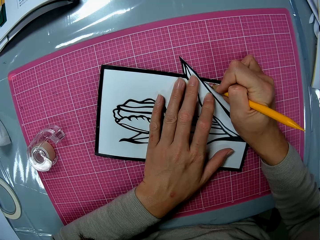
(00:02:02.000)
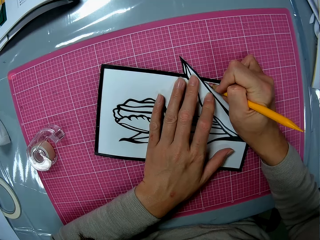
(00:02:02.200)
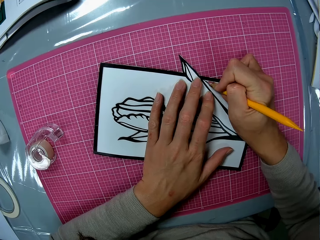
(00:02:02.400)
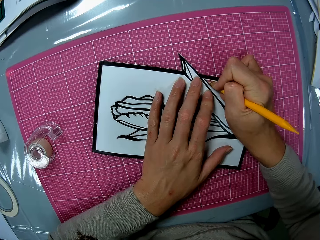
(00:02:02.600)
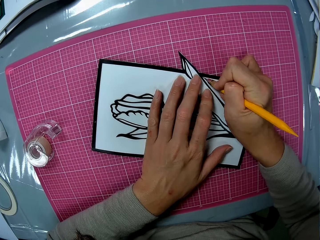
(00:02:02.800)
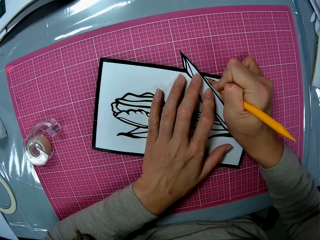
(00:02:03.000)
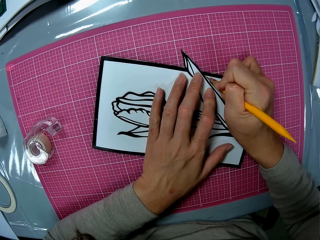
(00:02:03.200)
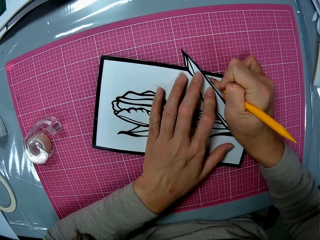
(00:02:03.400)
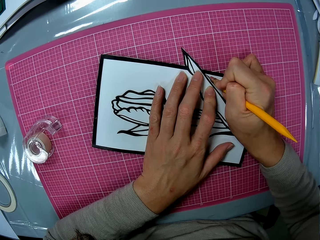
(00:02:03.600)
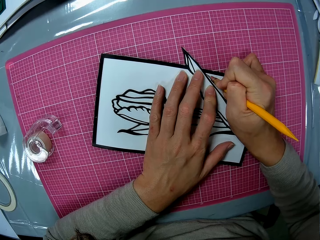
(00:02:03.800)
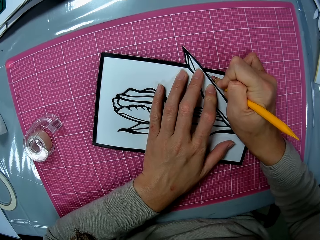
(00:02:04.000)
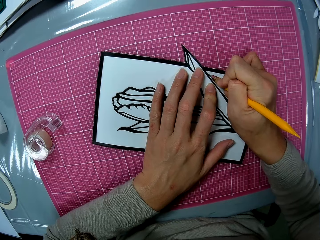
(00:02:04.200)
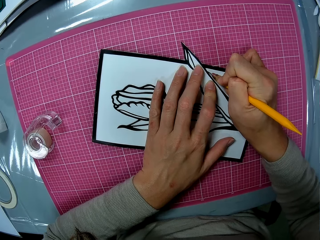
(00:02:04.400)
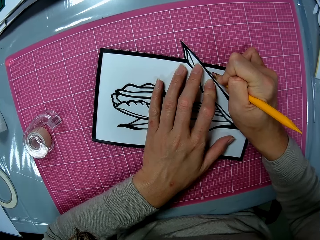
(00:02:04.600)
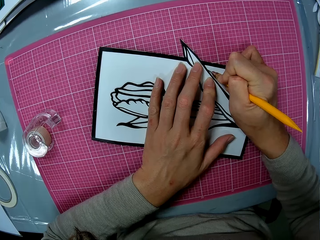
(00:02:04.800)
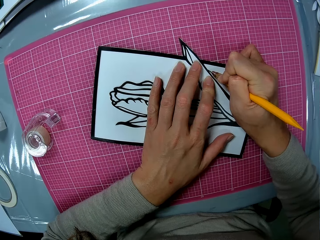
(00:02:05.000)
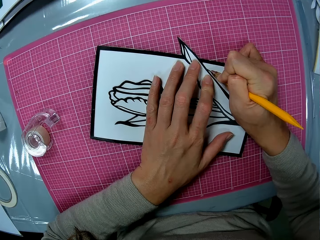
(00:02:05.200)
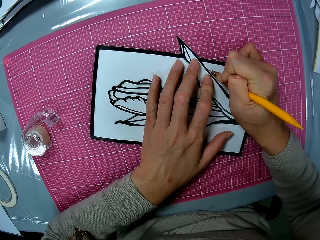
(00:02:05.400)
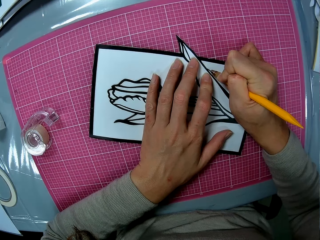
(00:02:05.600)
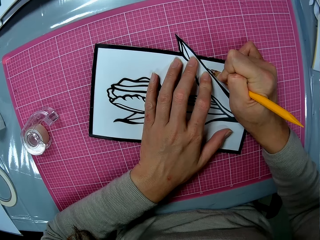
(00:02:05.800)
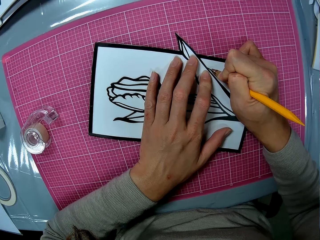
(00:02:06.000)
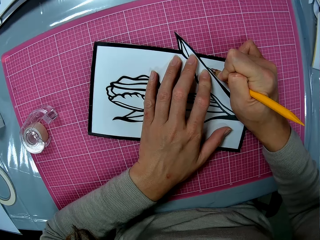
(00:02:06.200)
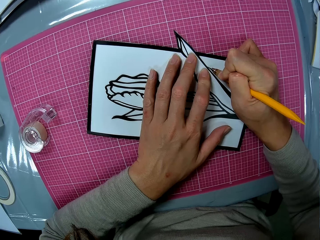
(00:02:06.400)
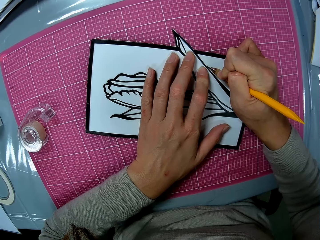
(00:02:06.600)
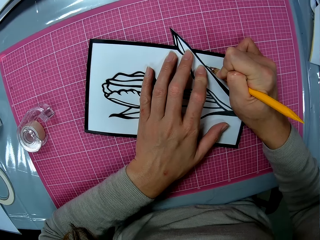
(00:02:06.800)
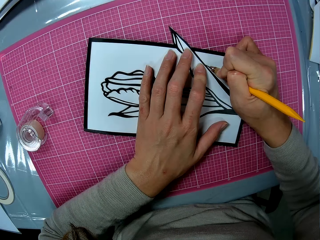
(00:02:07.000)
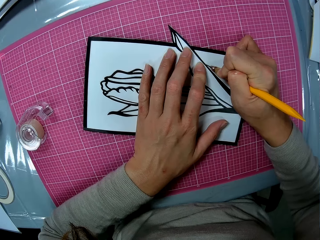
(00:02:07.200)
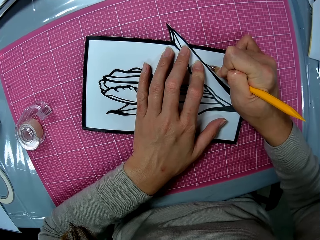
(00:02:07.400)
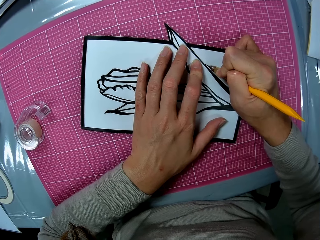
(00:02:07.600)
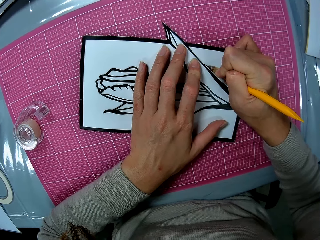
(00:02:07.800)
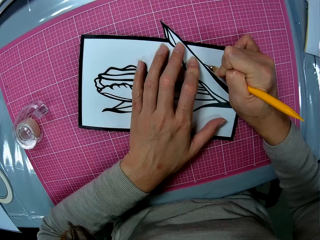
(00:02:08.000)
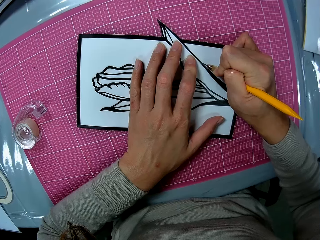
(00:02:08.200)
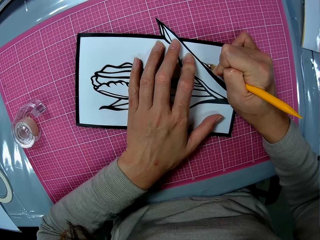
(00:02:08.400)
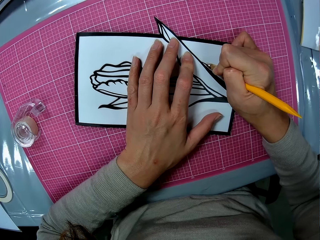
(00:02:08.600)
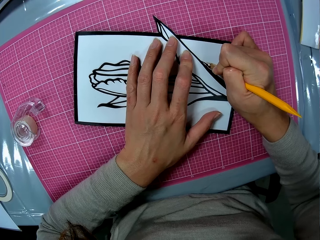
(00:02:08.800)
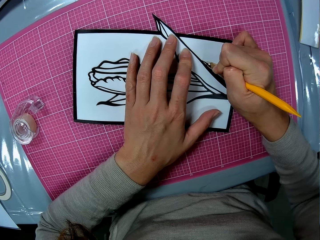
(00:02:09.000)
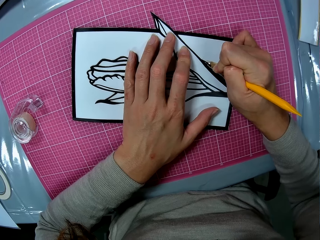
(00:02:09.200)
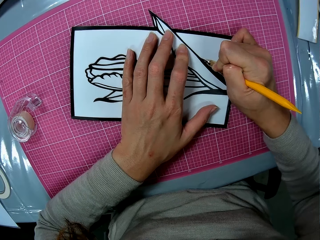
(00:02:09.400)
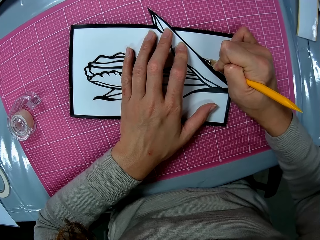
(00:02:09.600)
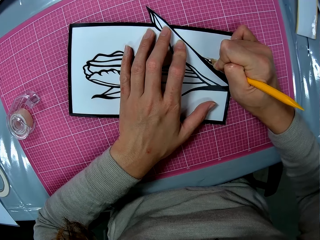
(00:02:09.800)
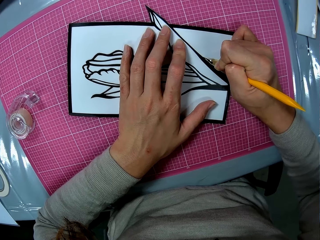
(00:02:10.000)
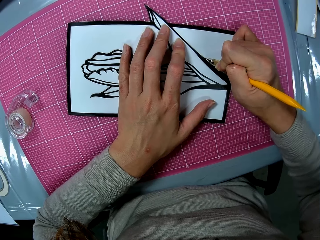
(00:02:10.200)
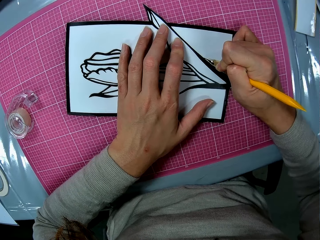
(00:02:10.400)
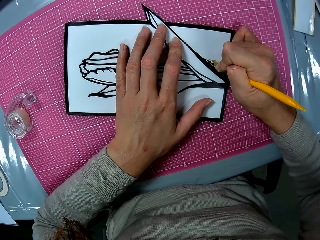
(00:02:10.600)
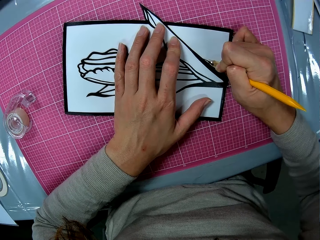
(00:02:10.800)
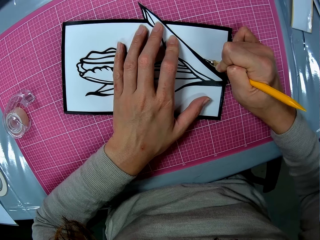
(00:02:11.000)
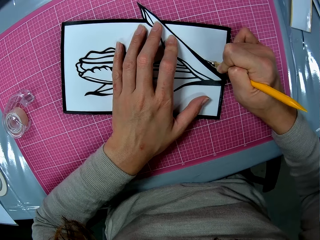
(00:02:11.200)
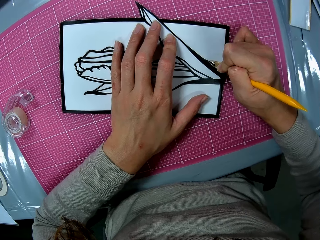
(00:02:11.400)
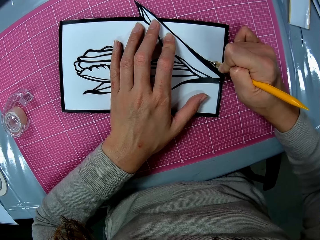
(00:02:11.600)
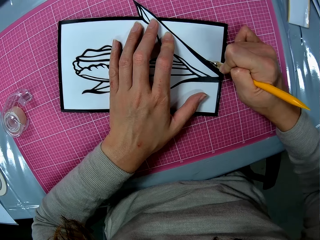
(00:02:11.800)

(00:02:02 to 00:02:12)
The camera wearer cuts the papercraft with the craft knife in her right hand.

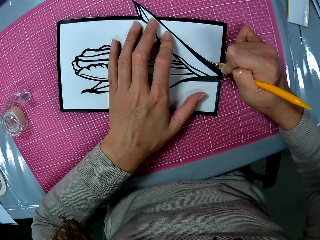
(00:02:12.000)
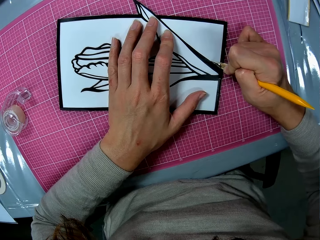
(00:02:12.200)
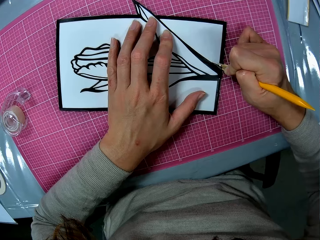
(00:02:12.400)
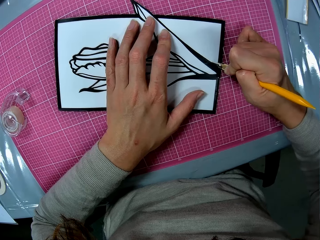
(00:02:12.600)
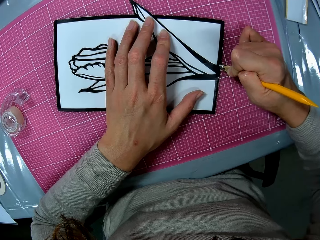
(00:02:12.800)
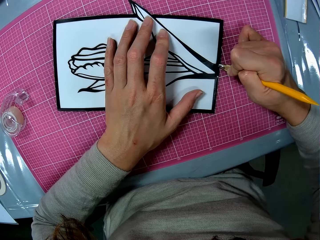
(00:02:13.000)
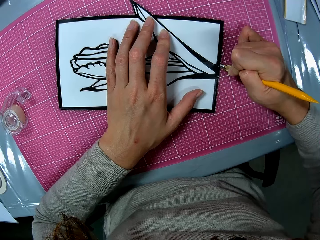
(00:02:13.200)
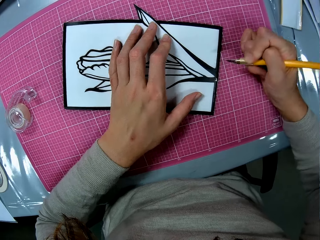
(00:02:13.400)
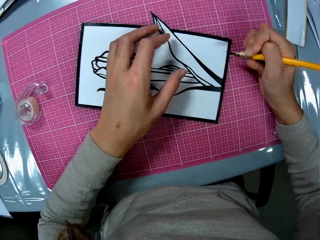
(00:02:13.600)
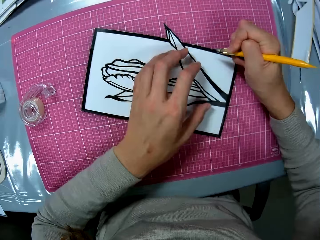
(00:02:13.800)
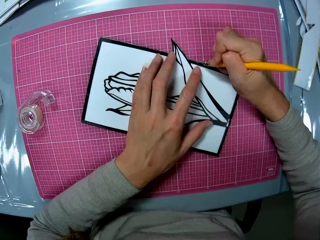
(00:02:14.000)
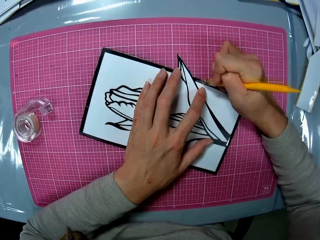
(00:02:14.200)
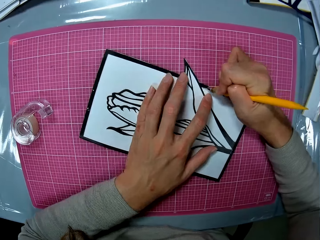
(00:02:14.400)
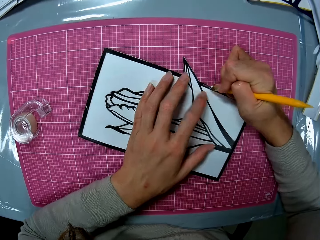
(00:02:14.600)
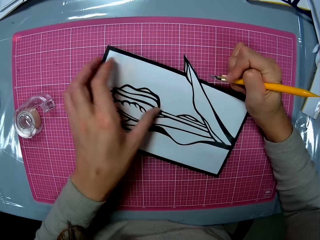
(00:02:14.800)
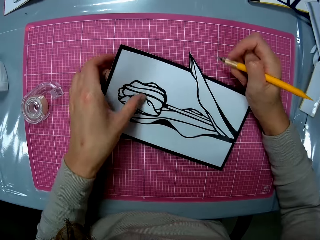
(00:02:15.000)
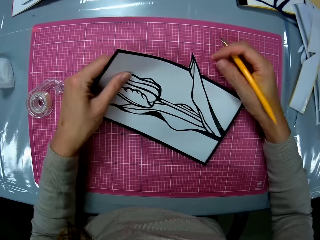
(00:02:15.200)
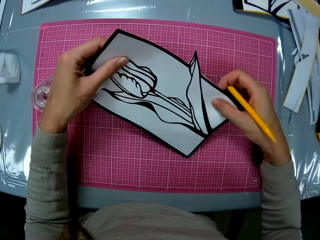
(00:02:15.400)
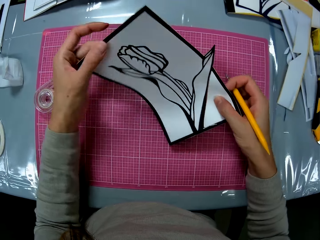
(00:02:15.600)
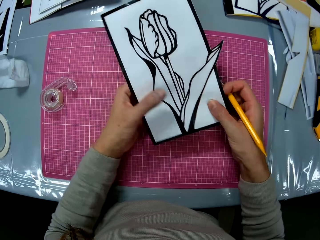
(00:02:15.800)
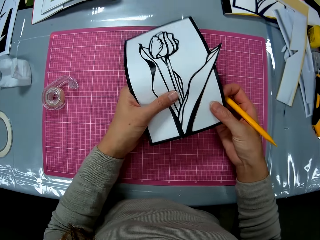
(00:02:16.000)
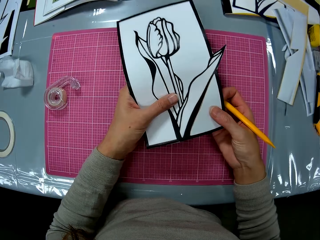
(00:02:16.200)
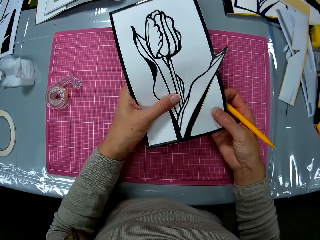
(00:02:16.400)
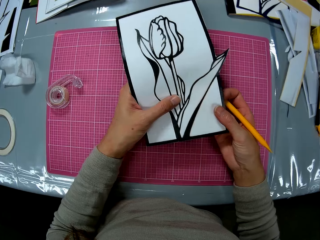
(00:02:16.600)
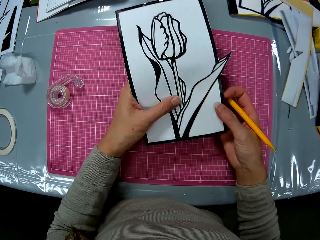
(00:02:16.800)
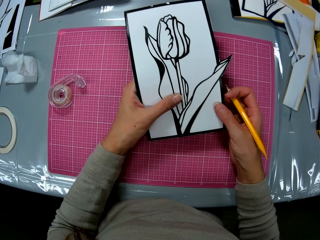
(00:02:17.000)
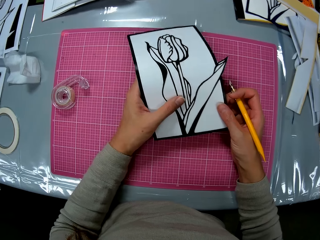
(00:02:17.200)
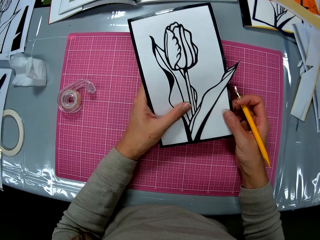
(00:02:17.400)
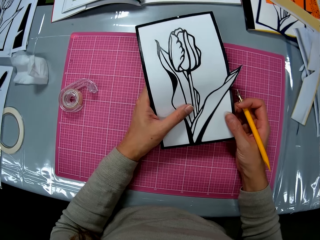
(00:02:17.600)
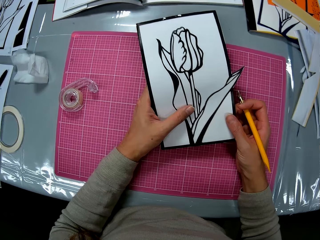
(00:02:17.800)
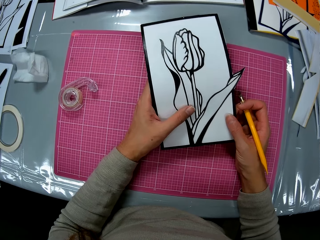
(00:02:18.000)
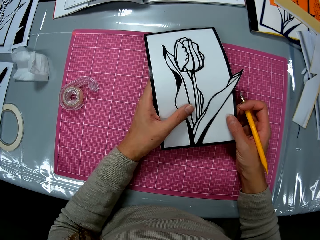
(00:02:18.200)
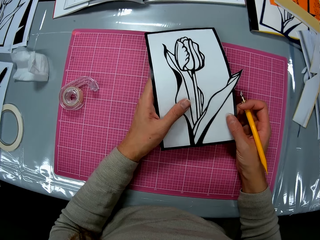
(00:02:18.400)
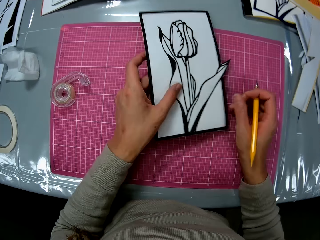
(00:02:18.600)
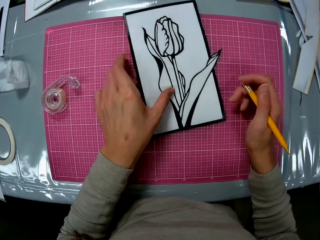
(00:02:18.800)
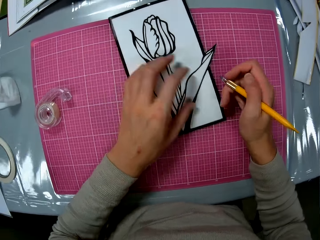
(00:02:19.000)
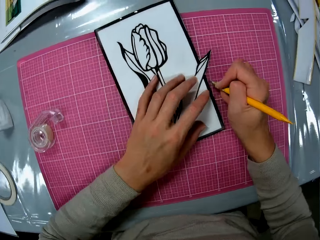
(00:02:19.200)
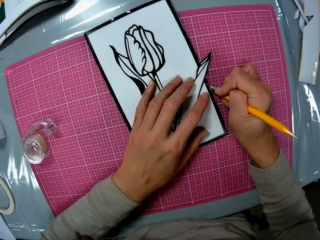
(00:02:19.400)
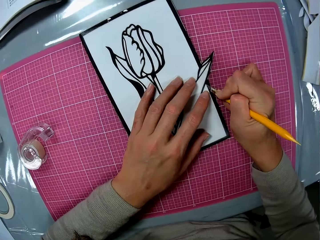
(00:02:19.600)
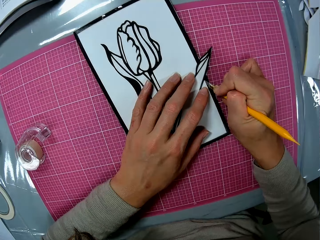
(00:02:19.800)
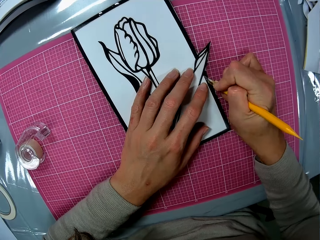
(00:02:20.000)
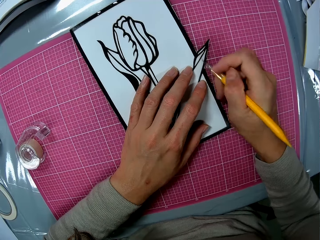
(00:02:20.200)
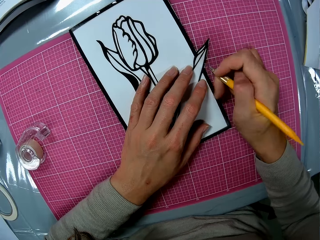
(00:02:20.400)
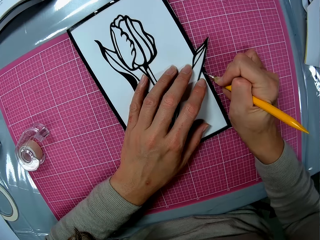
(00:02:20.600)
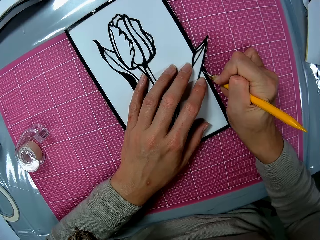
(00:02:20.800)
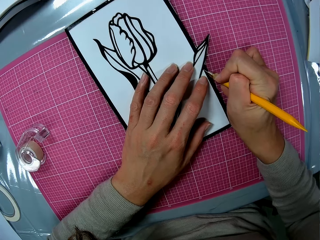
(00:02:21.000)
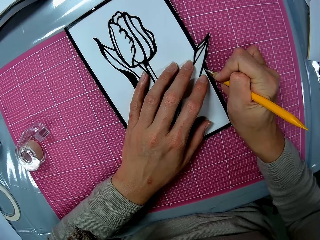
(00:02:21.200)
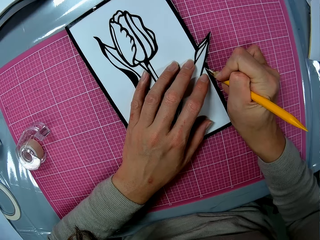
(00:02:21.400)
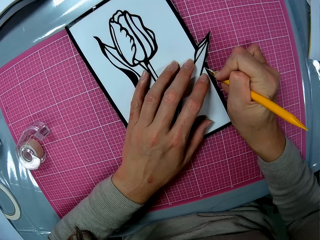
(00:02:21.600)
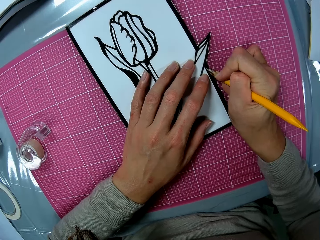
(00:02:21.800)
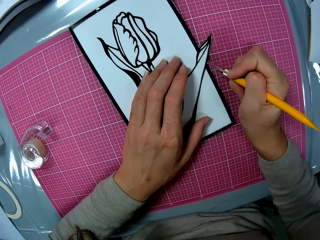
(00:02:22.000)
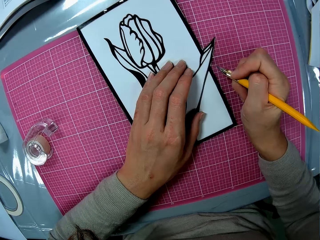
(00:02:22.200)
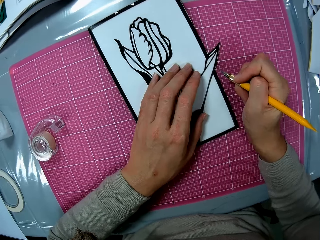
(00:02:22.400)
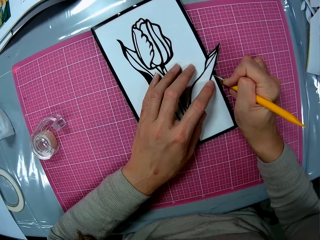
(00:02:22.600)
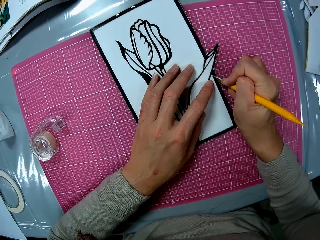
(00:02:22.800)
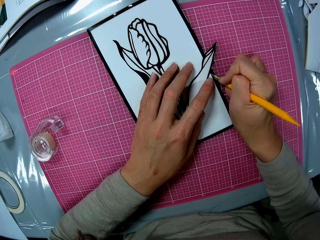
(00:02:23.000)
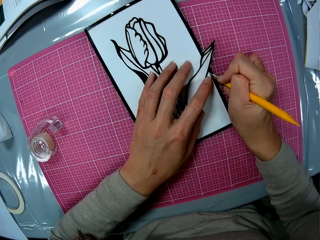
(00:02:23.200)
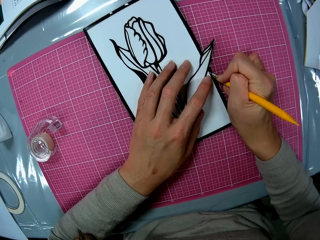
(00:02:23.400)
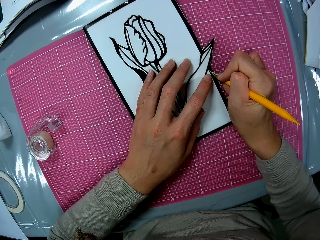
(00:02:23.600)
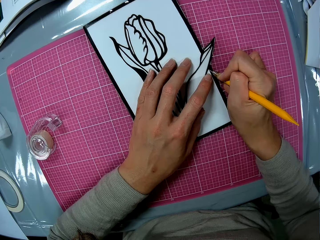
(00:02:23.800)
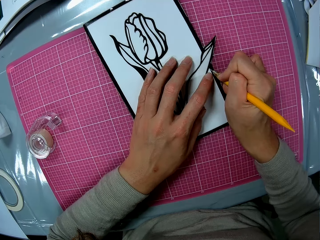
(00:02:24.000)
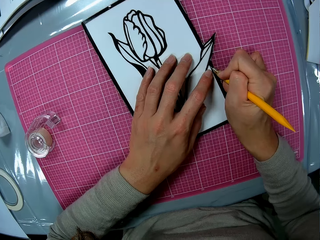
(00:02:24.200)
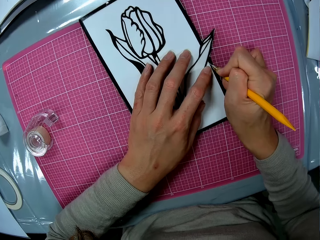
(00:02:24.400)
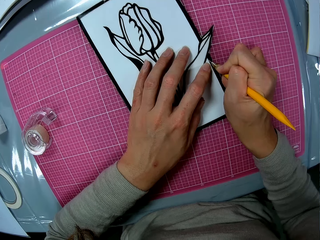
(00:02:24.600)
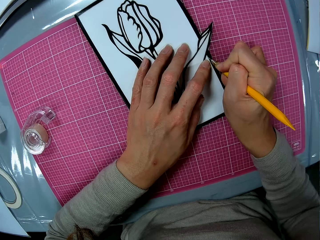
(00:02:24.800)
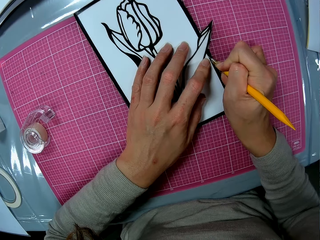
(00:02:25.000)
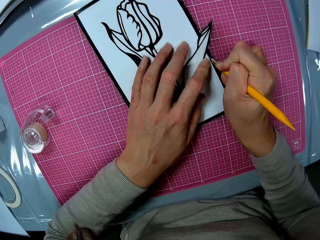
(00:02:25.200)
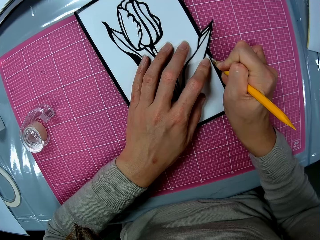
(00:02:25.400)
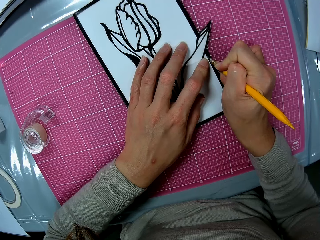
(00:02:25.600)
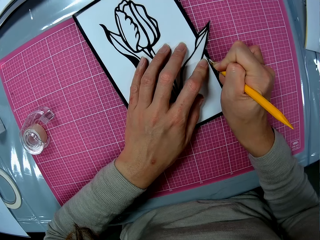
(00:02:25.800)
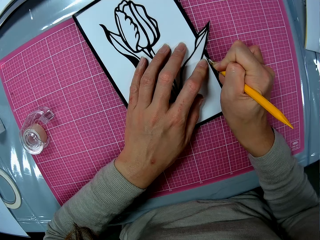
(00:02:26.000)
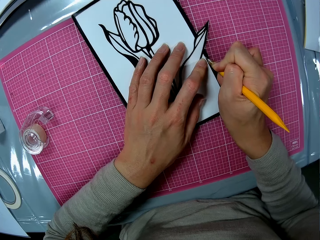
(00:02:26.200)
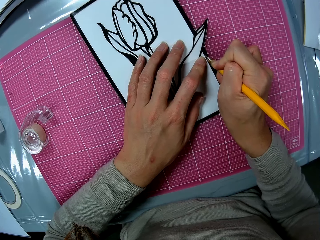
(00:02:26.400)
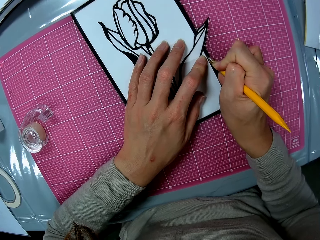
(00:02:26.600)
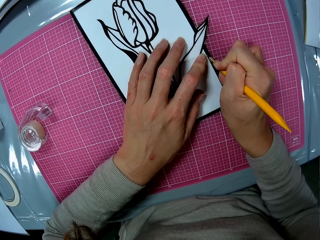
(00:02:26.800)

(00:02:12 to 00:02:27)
The camera wearer checks the papercraft. She tries to pop out the drawing paper. She cuts the papercraft with the craft knife in her right hand.
